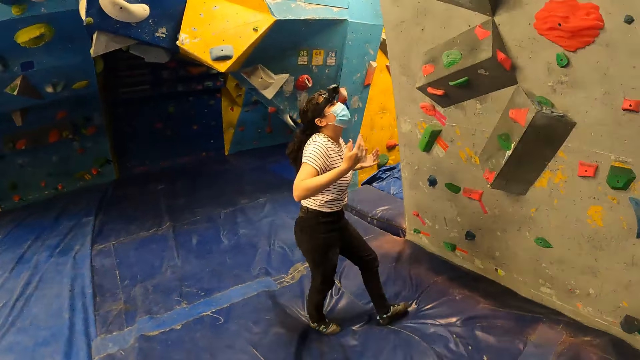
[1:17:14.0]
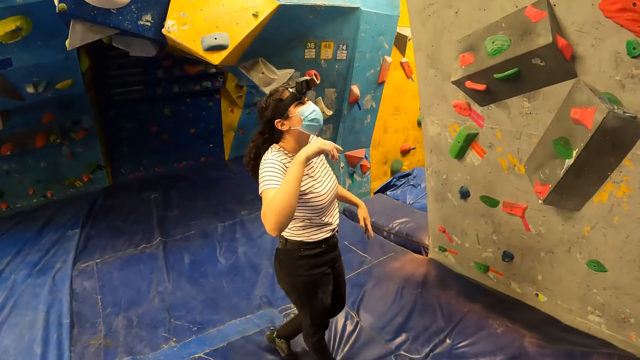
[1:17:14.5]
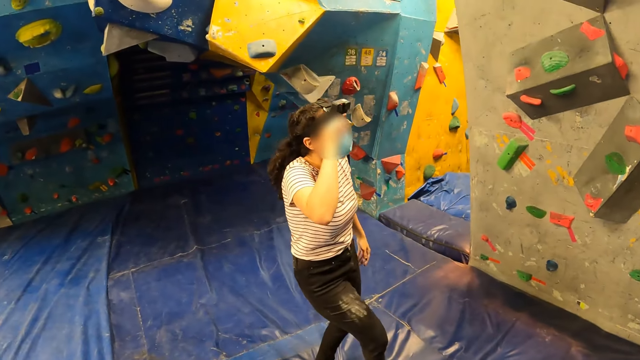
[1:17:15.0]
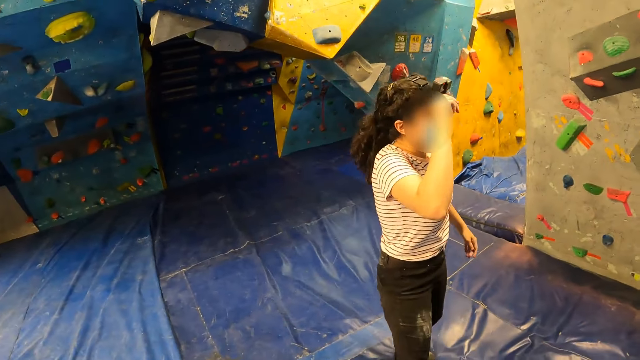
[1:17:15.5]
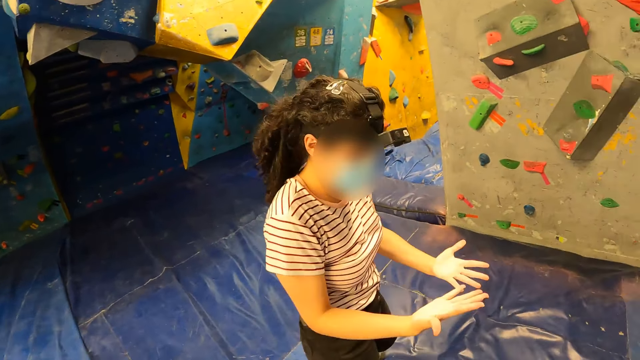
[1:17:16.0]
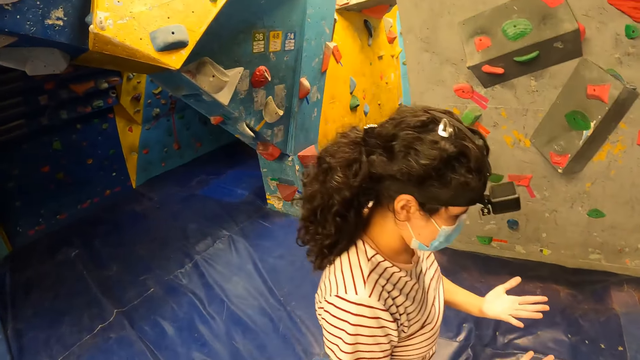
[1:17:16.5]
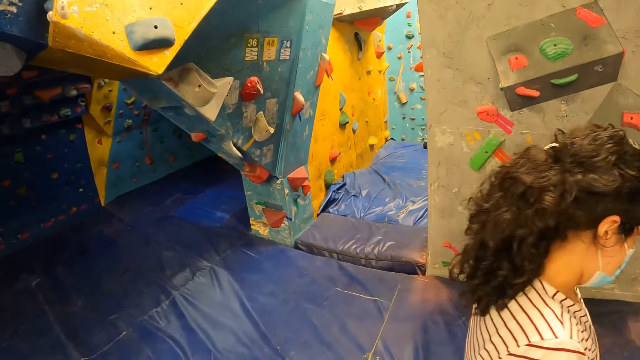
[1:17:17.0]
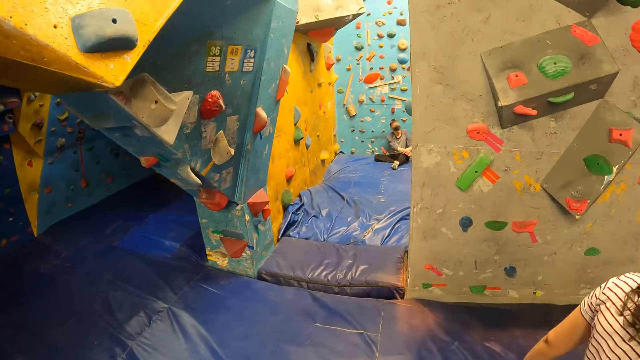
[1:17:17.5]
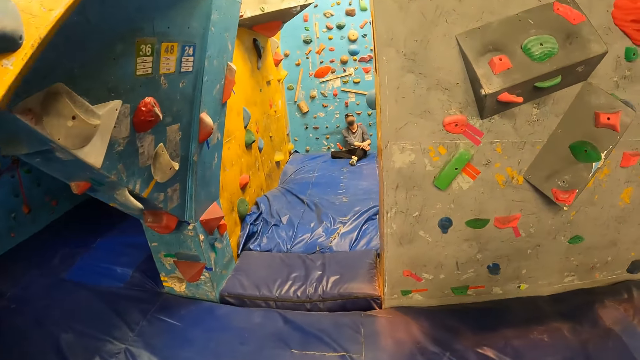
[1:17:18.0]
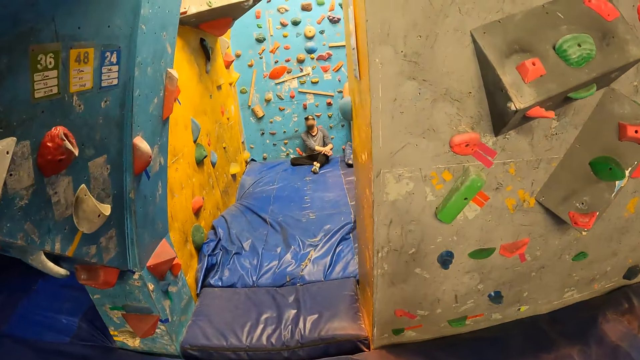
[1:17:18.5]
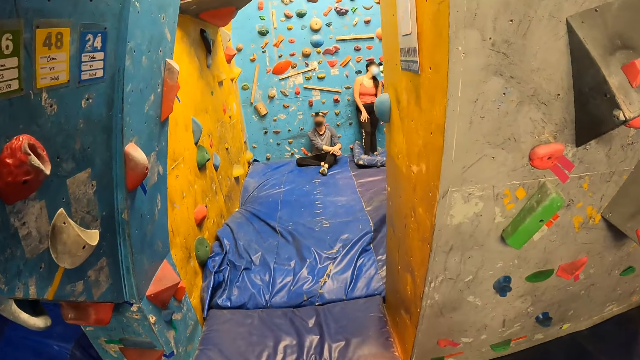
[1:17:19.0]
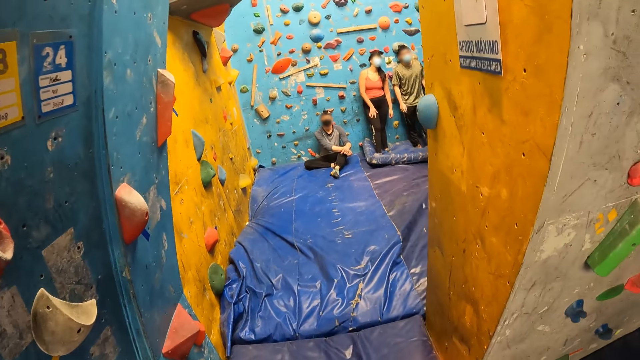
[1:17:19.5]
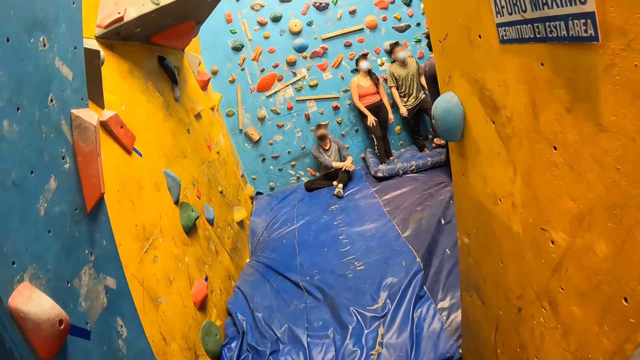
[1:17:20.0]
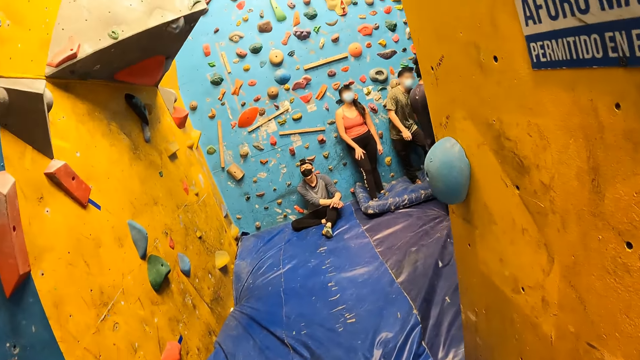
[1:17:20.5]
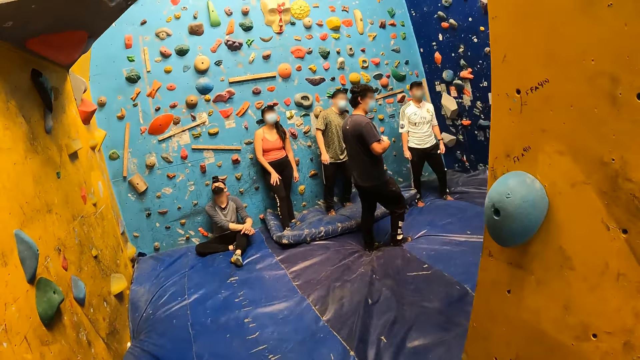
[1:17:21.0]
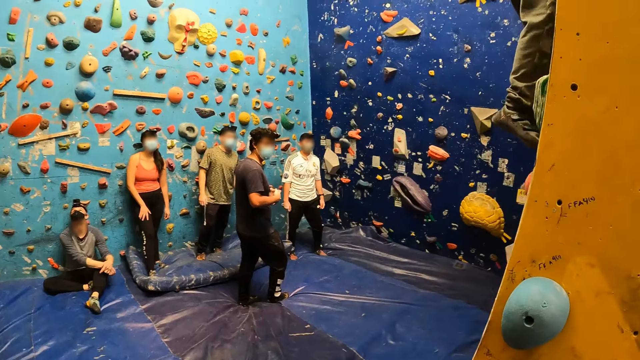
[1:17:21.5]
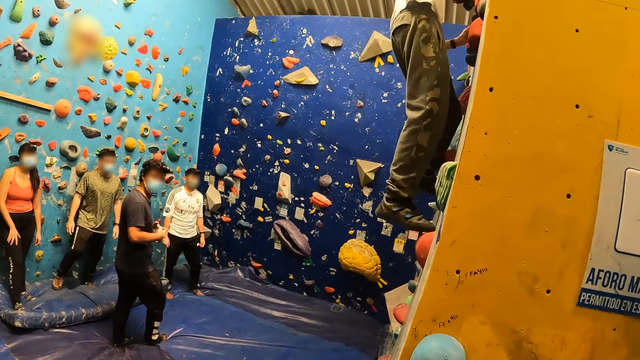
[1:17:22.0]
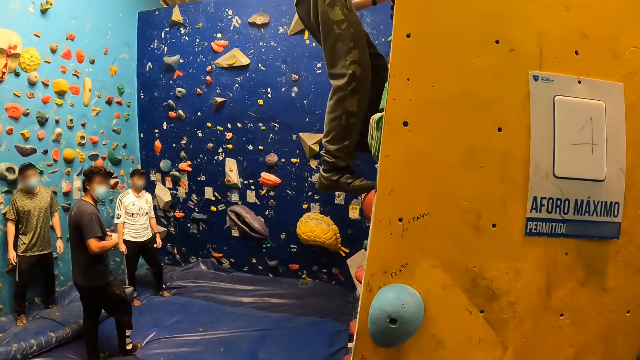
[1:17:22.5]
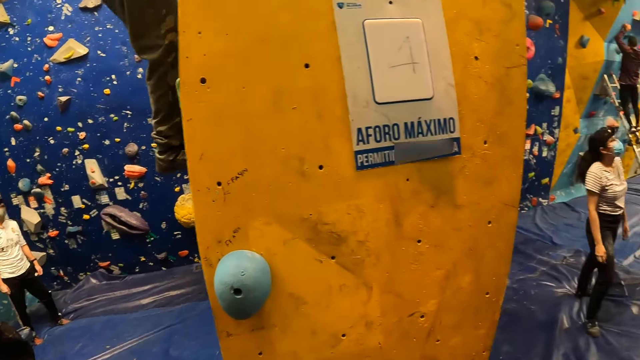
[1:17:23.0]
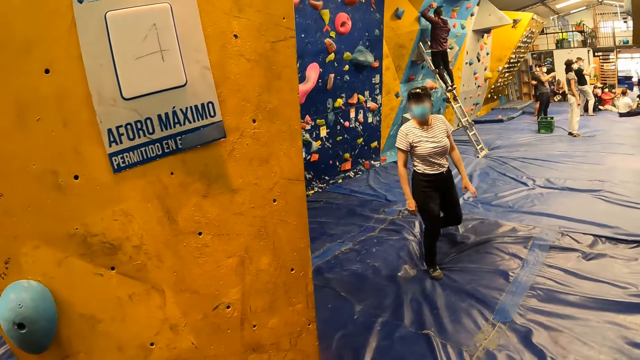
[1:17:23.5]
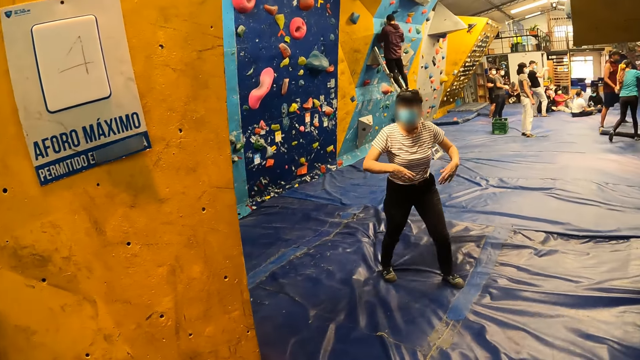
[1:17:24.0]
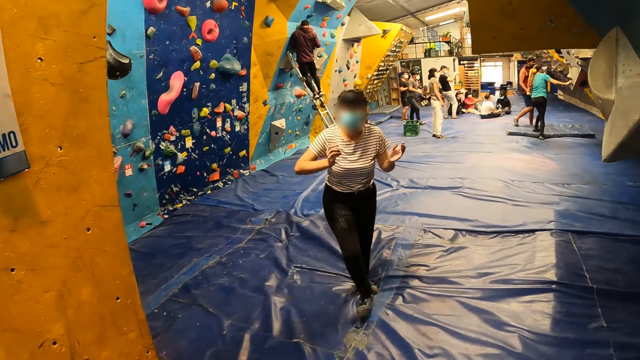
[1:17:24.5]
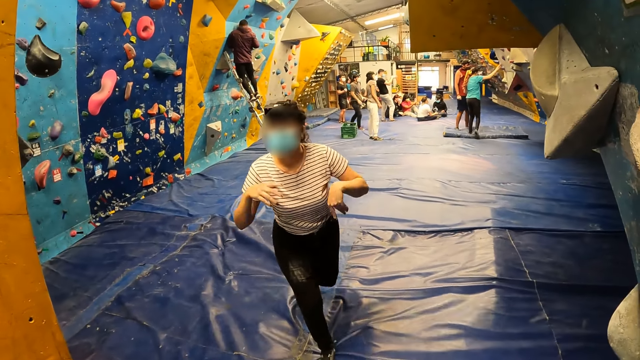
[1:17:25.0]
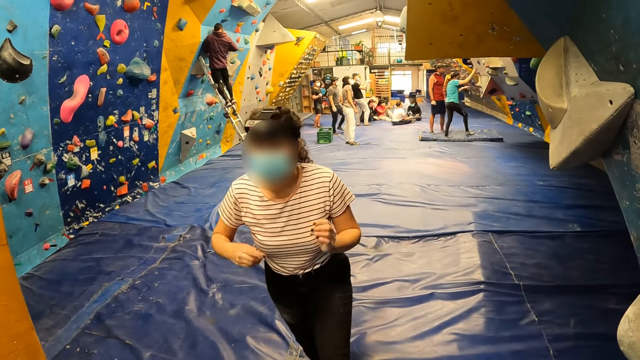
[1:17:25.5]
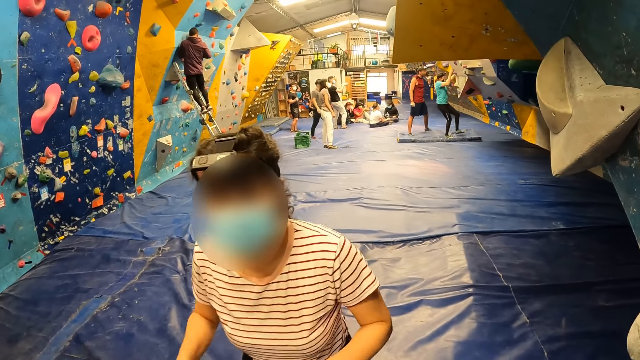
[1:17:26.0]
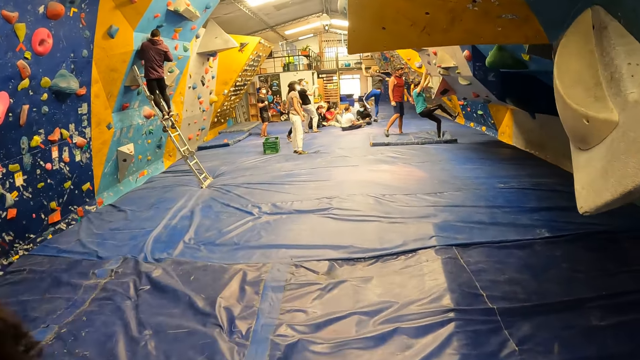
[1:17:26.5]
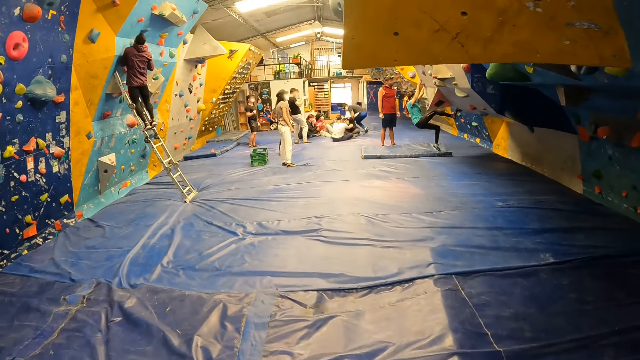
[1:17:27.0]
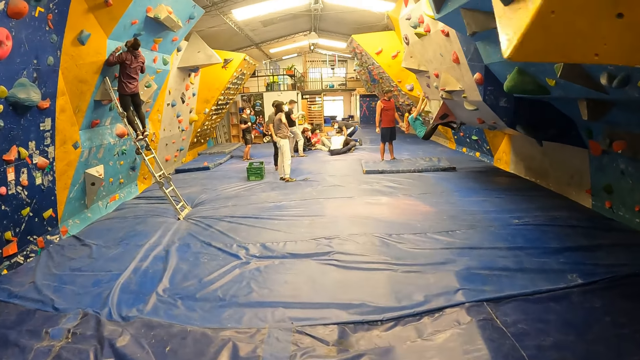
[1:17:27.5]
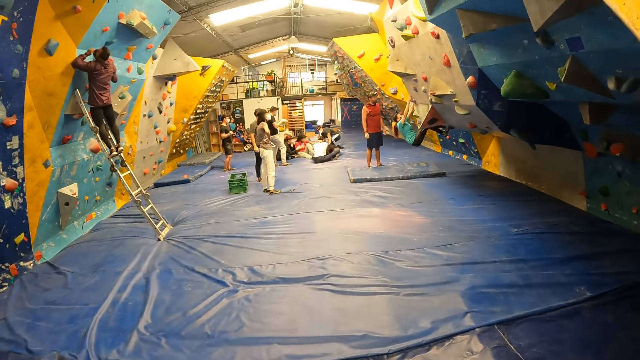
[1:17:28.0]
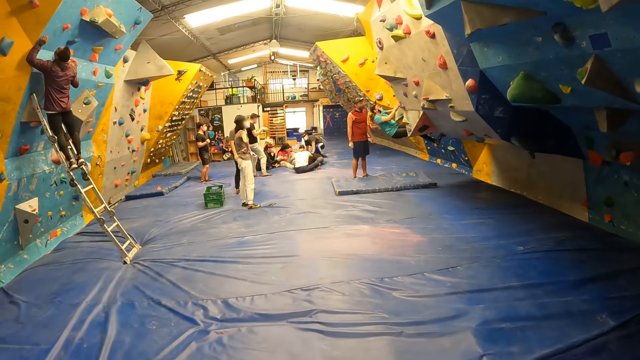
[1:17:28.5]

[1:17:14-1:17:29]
The woman touches a head mount camera on her head with her right hand. The camera wearer walks on the surface into a compartment of a climbing gym. A man climbs the bouldering wall. The woman wriggles both hands. Another woman places her right hand on the bouldering wall. The other woman climbs the bouldering wall. The first woman walks past the camera wearer. Another man lands on the crash pad.

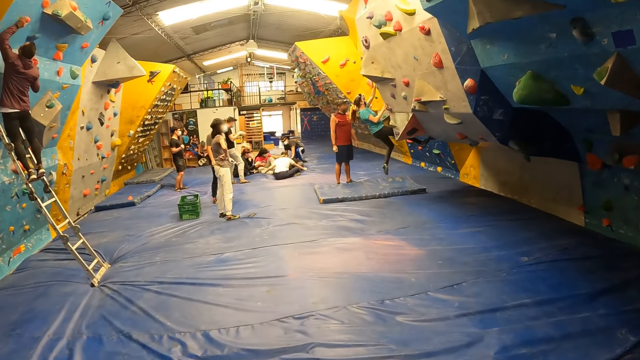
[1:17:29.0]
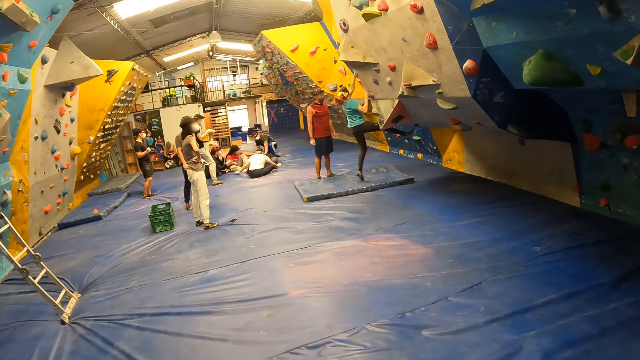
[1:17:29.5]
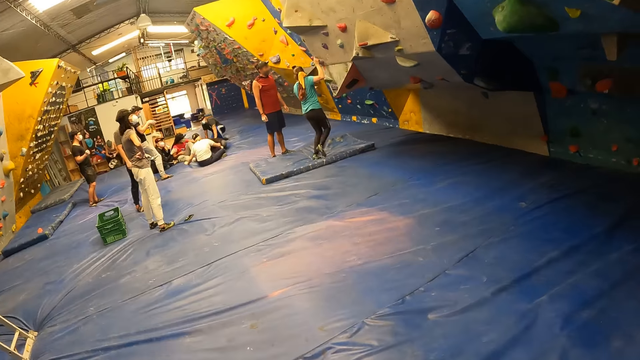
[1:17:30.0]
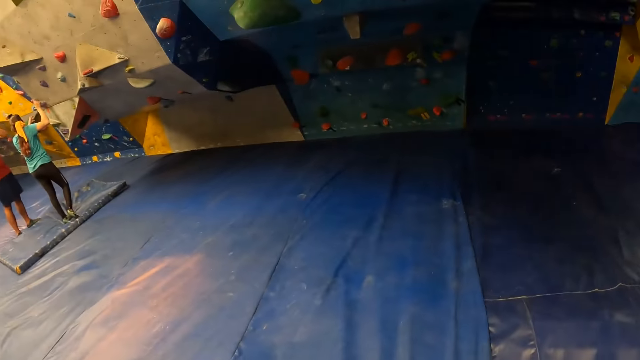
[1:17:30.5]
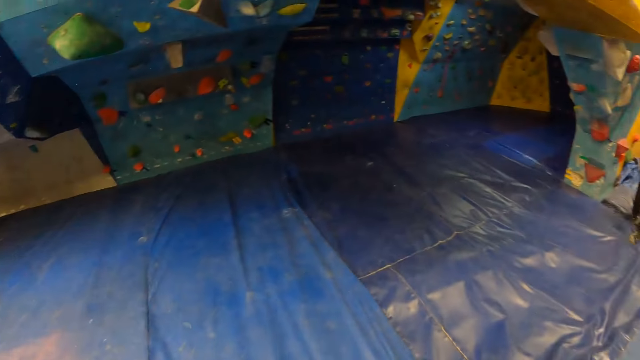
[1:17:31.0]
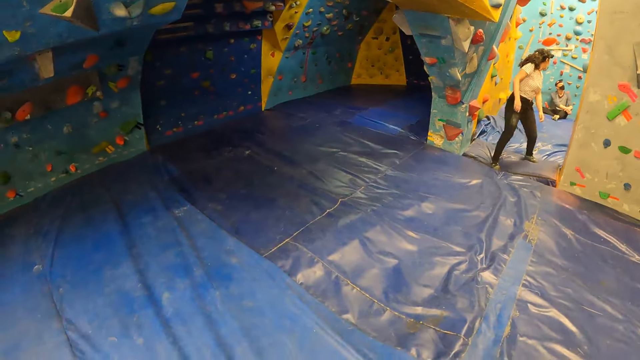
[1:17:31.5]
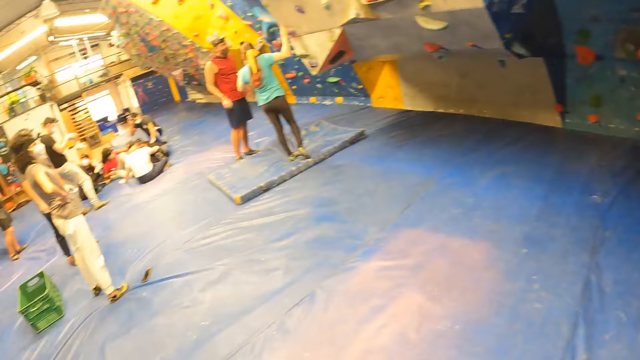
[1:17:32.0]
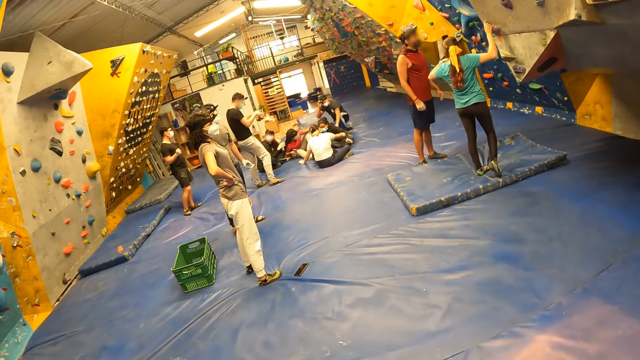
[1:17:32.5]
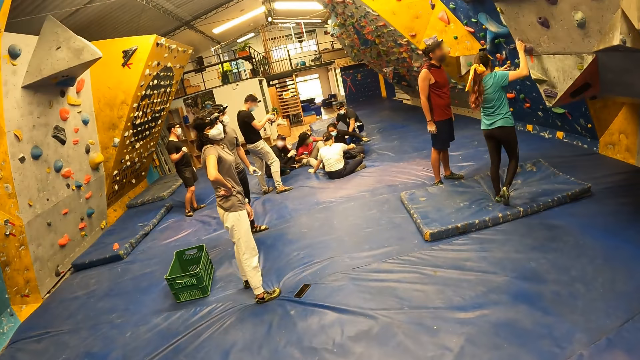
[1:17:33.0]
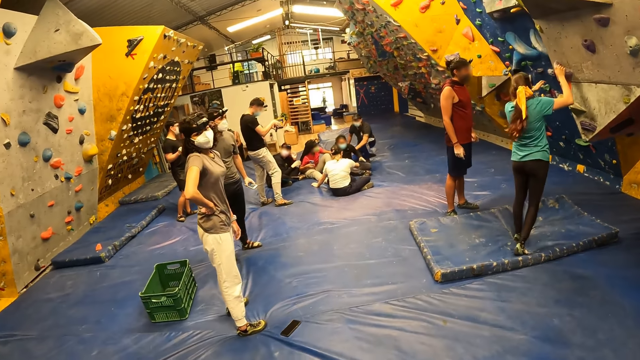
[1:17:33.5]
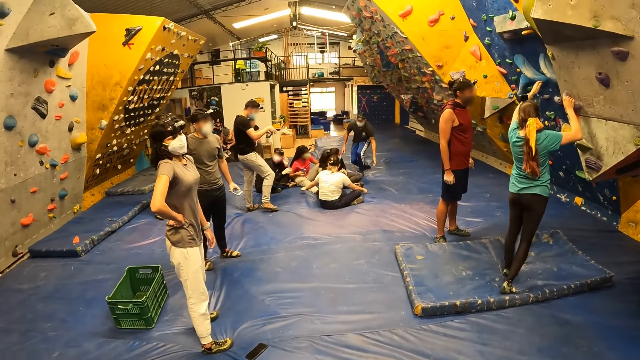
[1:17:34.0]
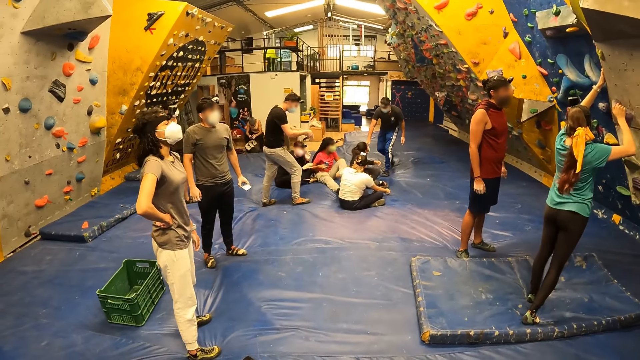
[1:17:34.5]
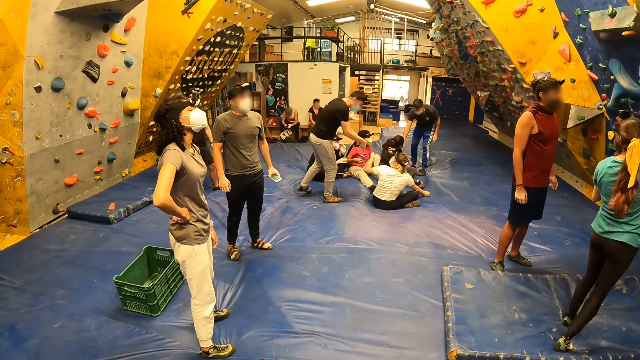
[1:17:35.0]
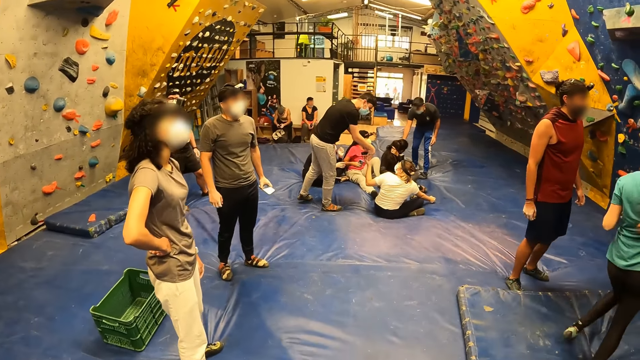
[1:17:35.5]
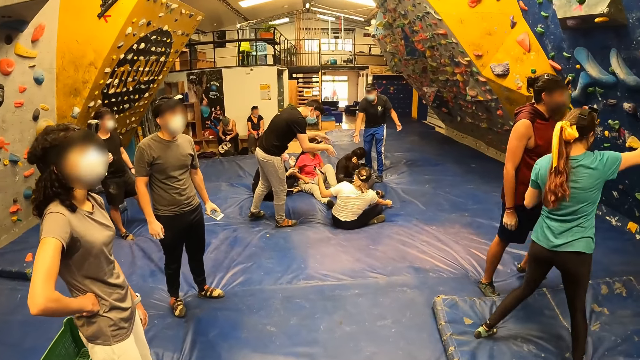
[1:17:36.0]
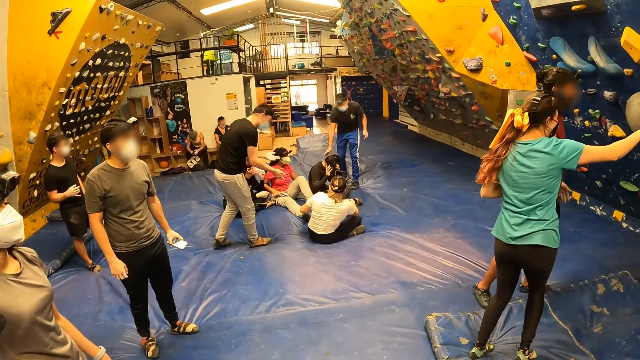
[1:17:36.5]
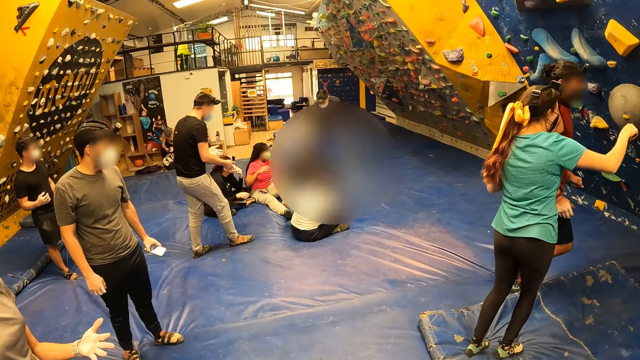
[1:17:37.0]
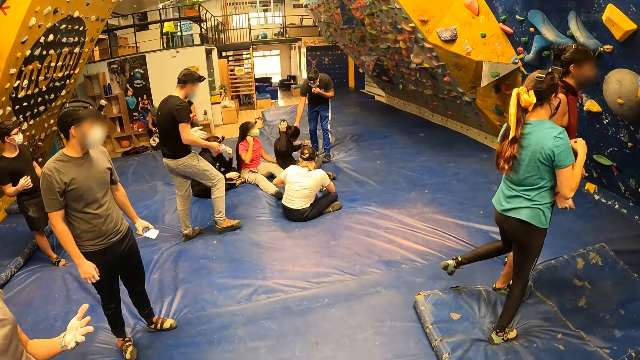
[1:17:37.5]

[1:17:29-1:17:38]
The woman lands on the gym mat. The woman places her right hand on the bouldering wall. A man holds a phone in his left hand. The woman places both hands on the bouldering wall.
